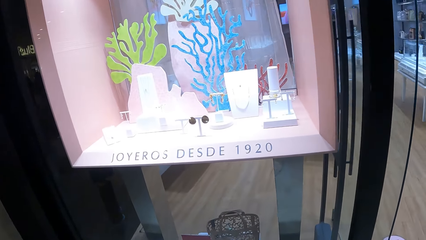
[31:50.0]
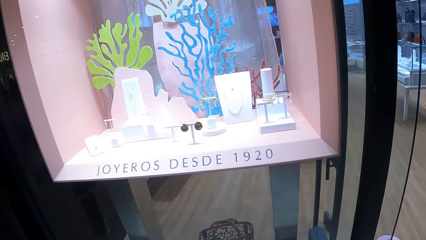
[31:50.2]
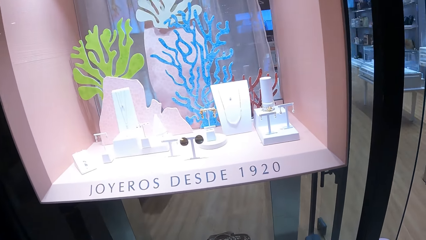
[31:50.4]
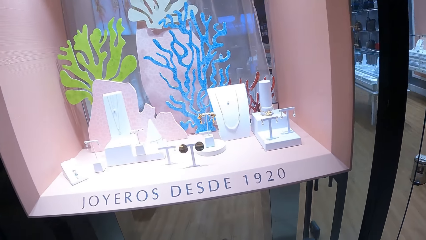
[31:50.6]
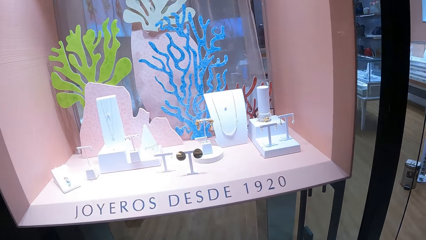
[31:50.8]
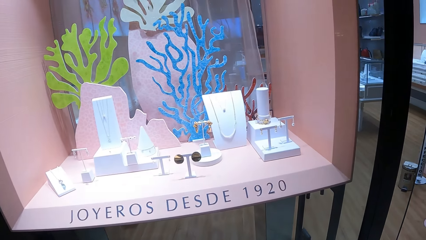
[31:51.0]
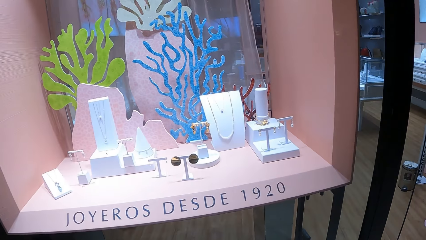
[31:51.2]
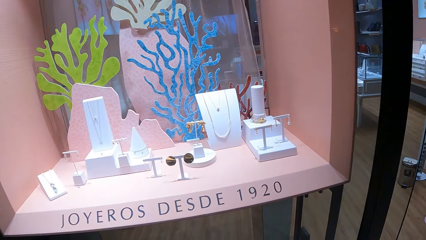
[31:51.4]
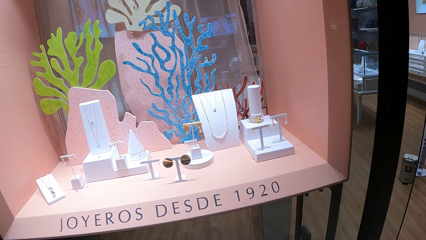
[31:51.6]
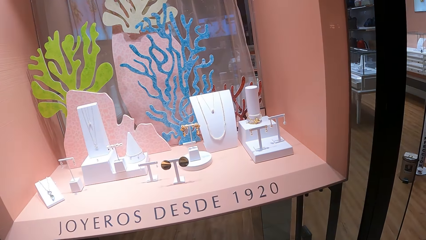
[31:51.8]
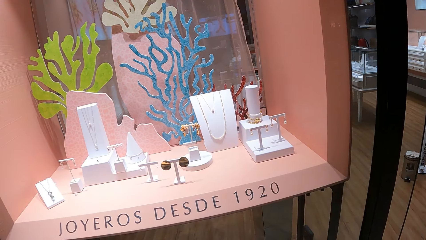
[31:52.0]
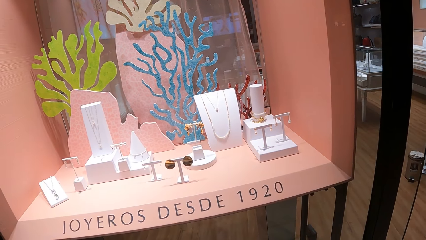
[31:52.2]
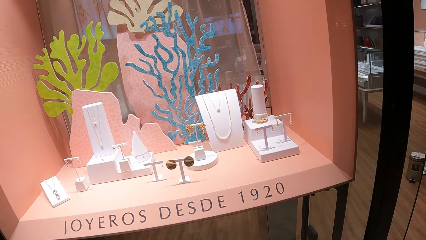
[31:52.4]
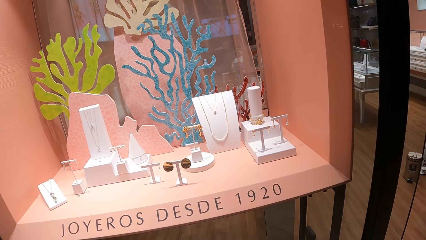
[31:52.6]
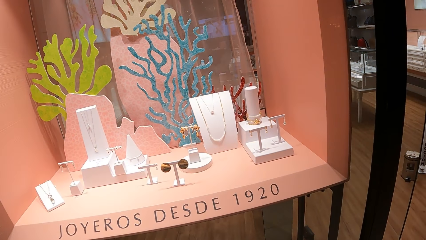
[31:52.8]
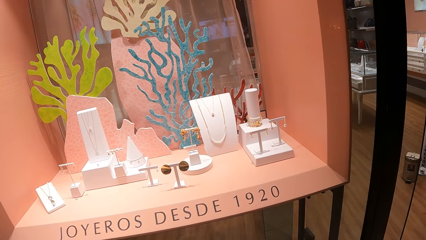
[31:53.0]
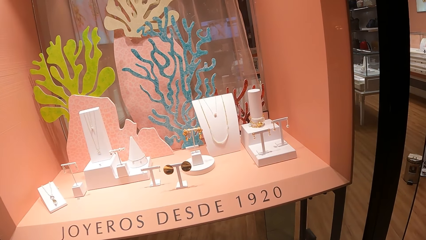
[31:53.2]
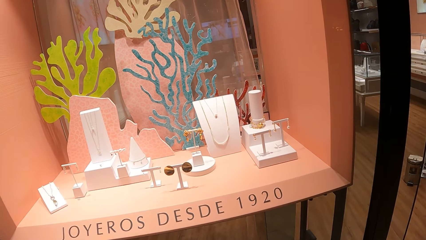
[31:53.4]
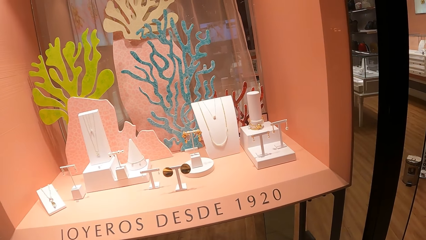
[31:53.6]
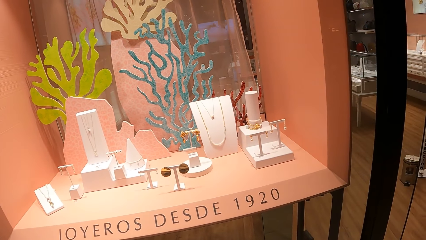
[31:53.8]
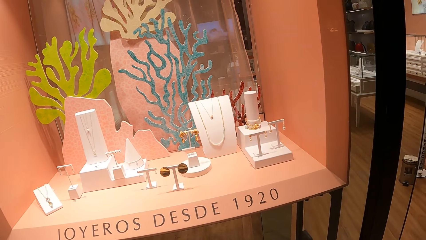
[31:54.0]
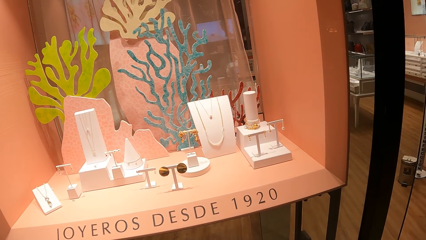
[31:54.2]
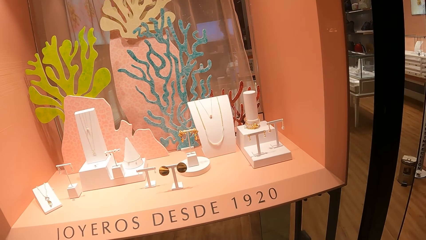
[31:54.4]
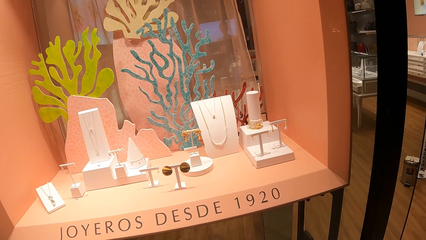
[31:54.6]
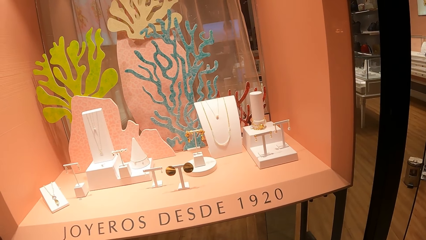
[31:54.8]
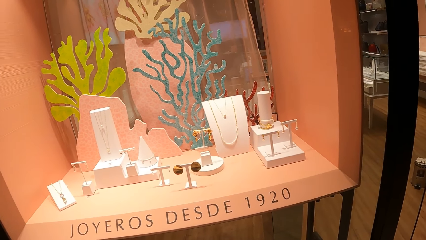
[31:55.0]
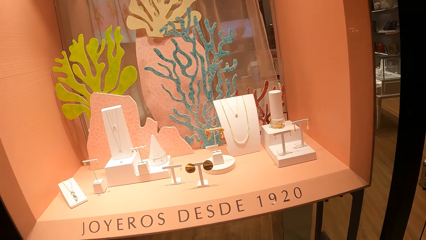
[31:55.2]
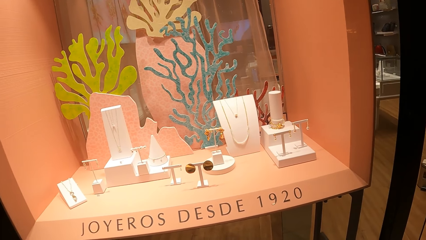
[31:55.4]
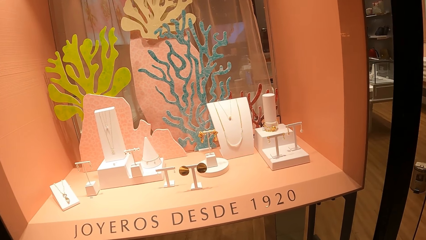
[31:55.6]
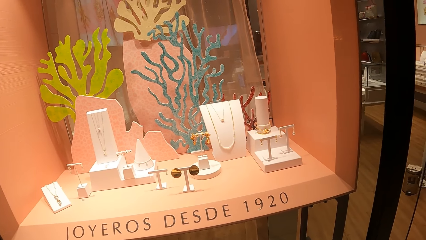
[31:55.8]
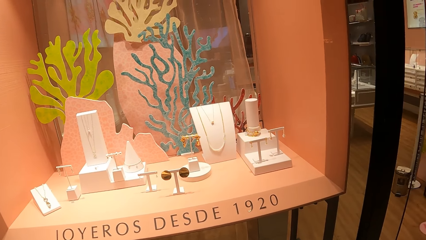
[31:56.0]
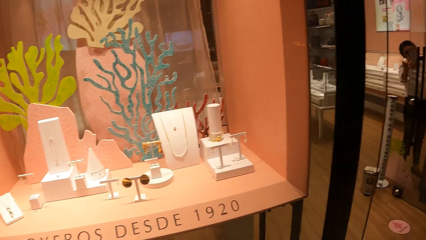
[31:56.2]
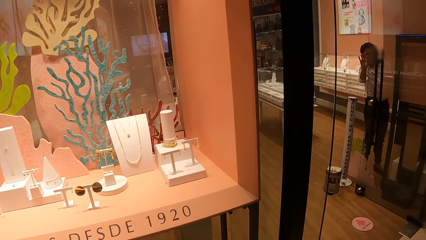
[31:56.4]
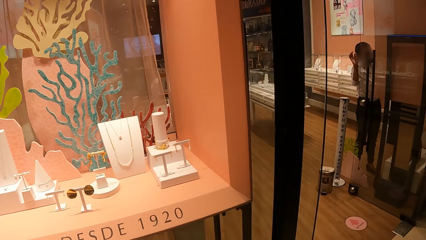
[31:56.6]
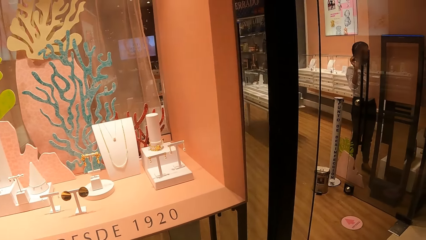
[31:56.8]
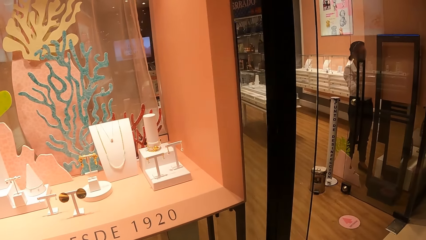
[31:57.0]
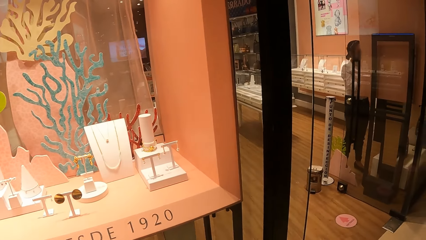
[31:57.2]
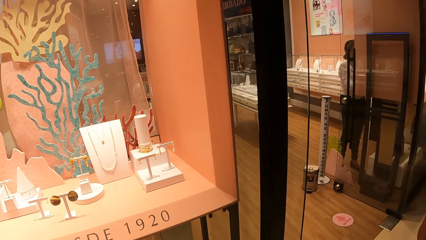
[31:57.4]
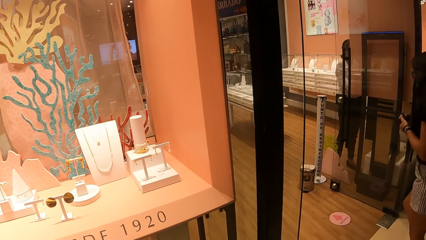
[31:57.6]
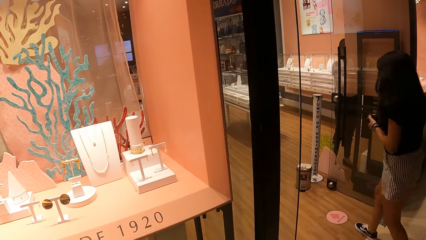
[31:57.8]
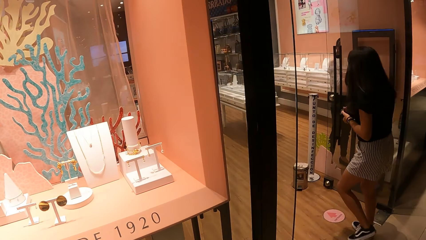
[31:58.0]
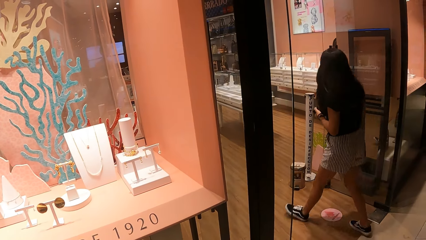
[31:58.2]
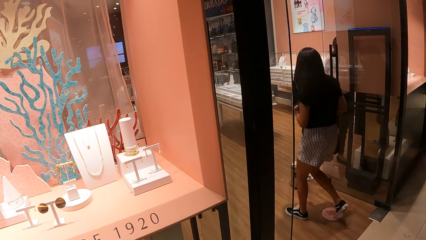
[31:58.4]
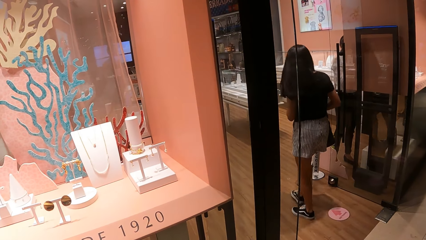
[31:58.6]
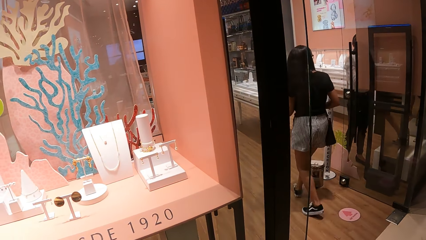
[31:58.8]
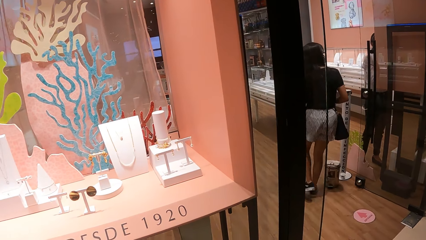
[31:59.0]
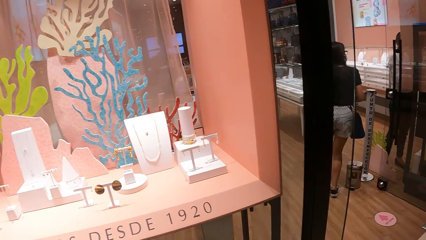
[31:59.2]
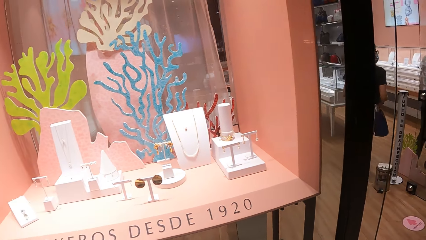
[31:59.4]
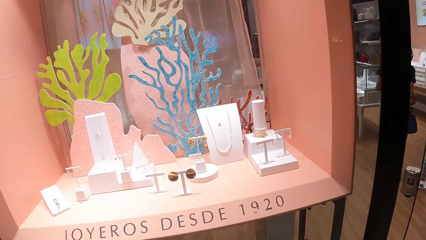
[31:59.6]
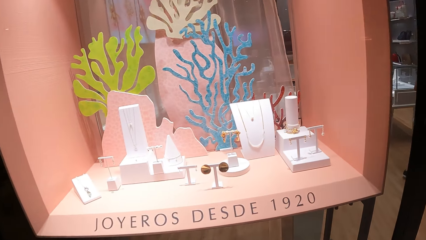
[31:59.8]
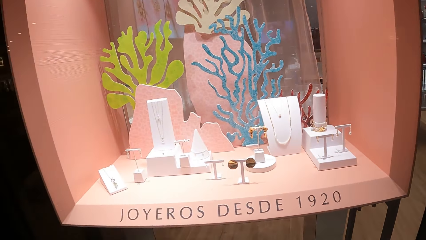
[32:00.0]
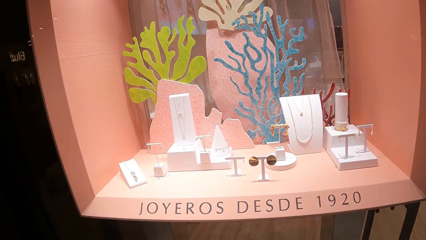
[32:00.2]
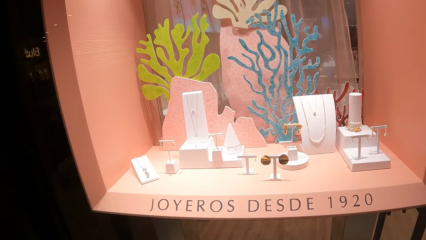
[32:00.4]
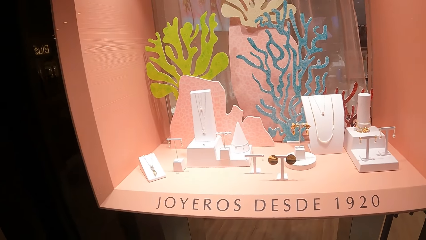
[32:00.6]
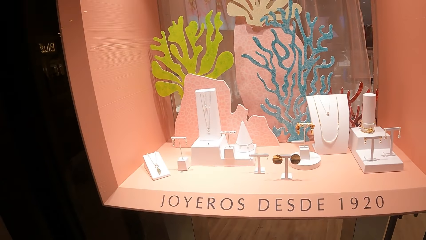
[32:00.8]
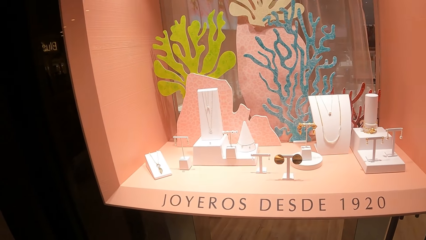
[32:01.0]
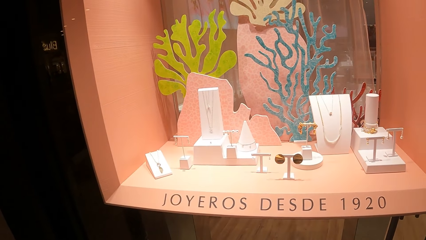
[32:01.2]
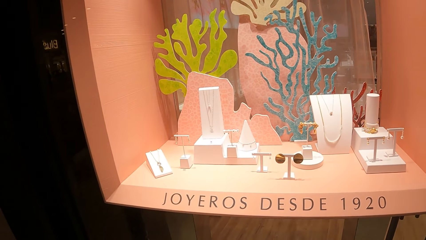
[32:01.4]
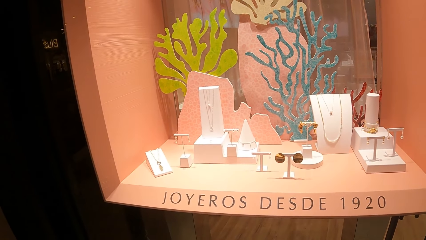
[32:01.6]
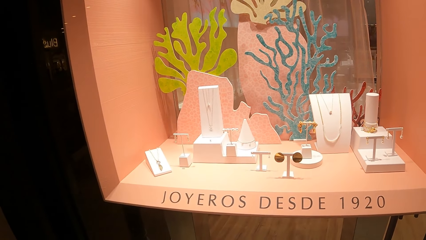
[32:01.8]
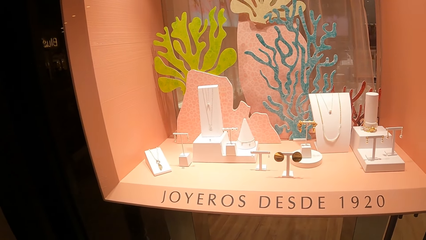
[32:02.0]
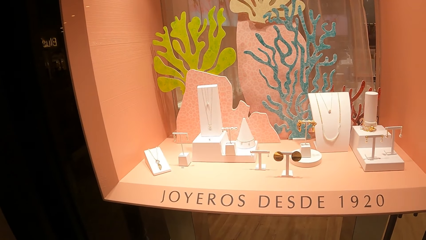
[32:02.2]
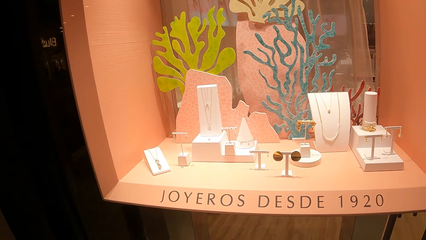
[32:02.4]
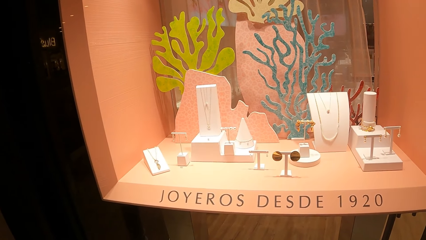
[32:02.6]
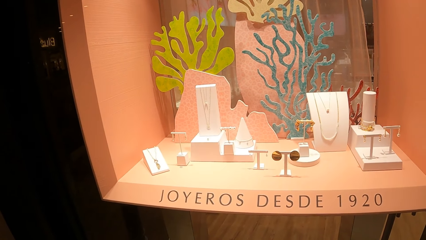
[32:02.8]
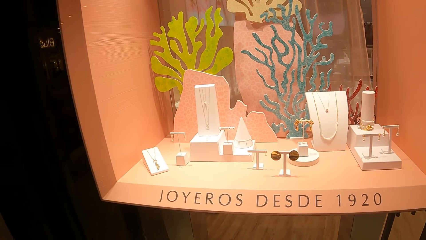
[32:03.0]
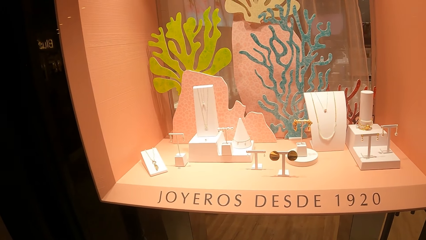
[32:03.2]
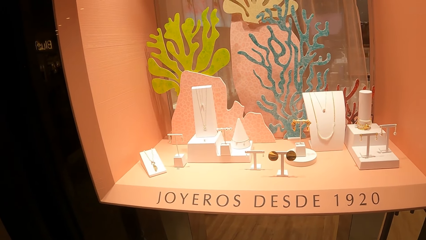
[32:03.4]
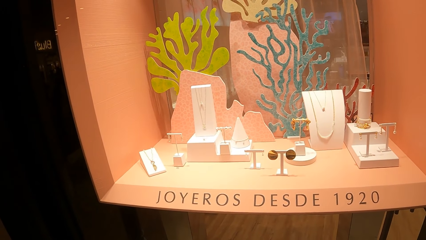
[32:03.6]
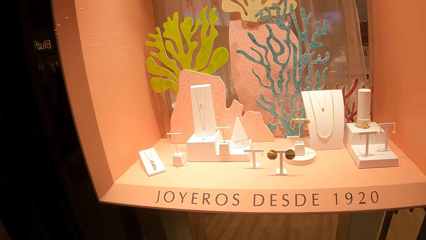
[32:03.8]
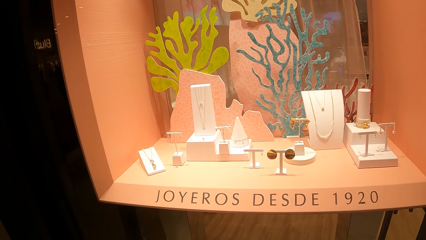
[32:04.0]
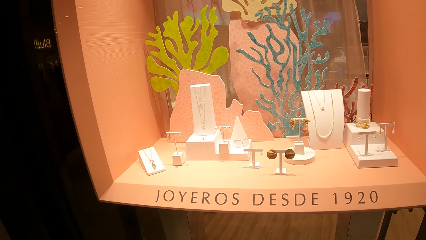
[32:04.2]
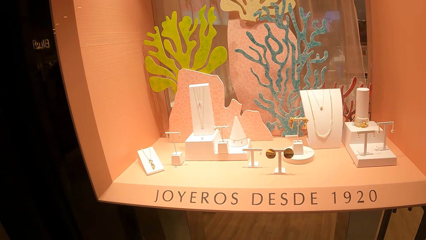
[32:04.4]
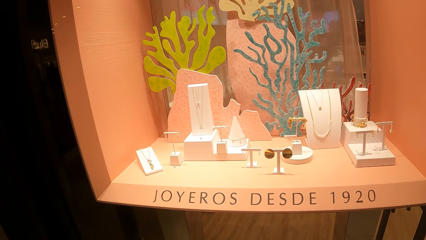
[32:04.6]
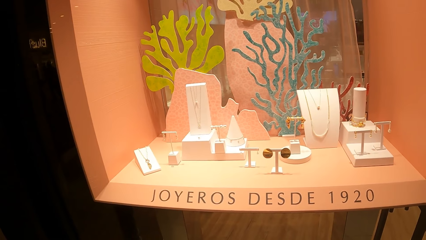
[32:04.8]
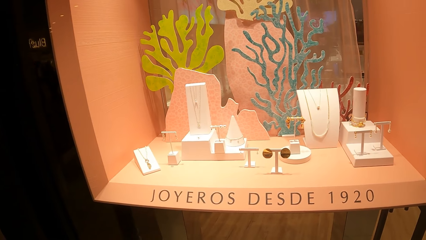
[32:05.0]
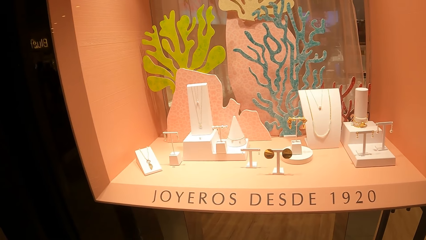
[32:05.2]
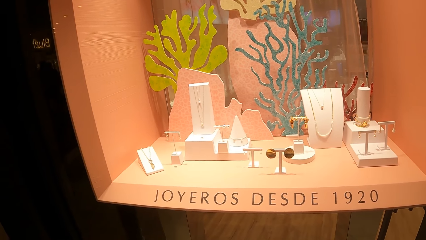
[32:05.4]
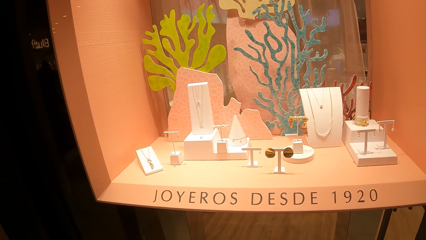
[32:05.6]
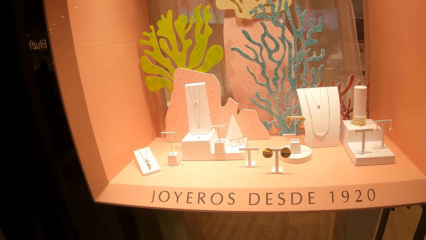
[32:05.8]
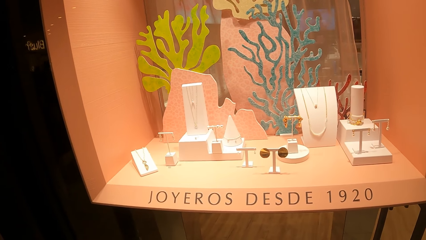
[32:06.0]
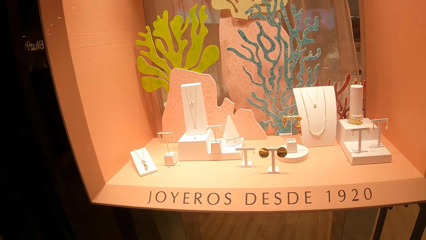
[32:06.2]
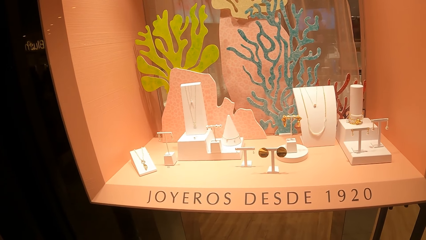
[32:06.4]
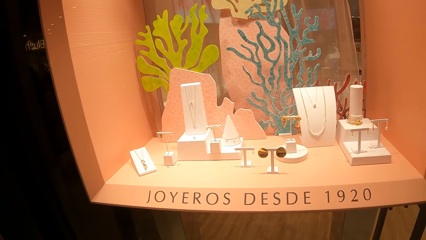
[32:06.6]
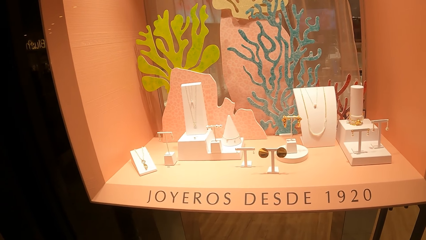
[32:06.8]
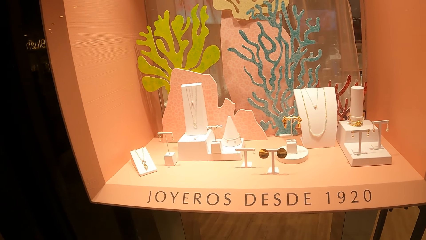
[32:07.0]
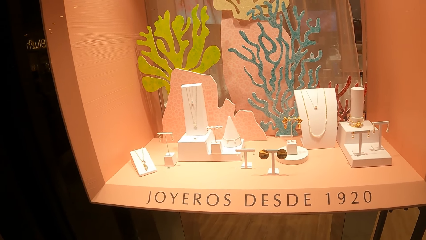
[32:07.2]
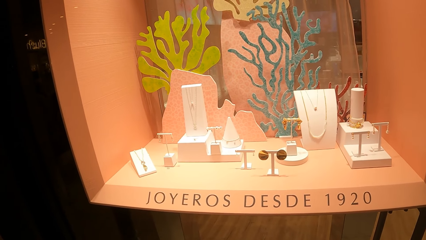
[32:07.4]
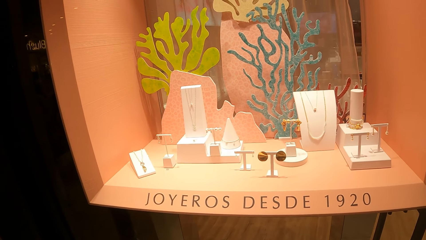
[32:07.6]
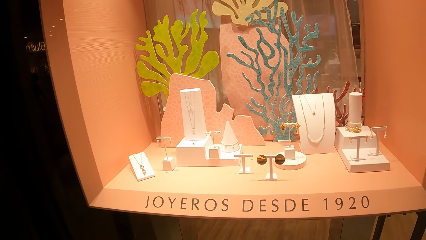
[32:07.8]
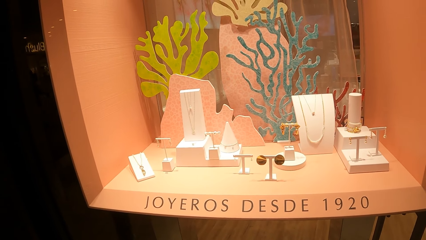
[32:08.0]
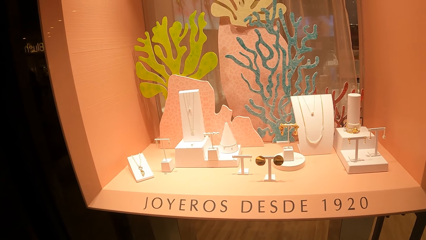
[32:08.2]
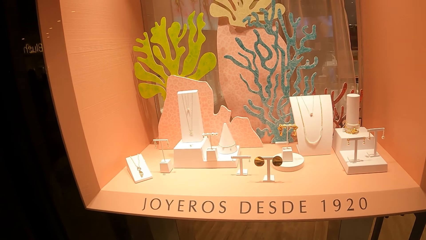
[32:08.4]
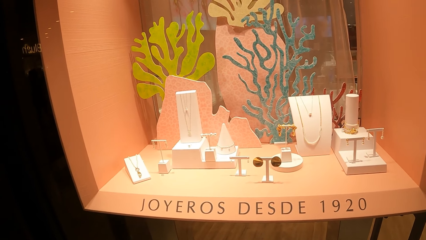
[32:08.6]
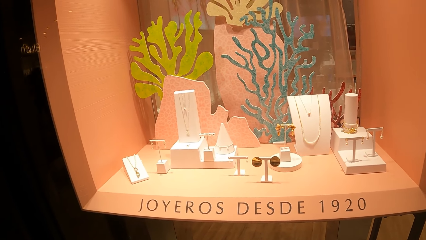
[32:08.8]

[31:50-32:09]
The camera wearer stares at the chains. They stare at a man. Another man walks around the room. The camera wearer stares at the chains.
